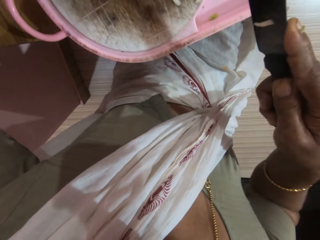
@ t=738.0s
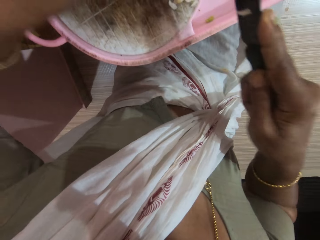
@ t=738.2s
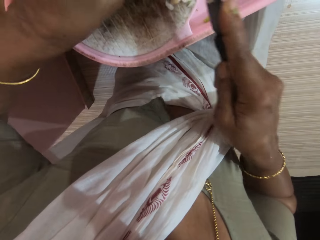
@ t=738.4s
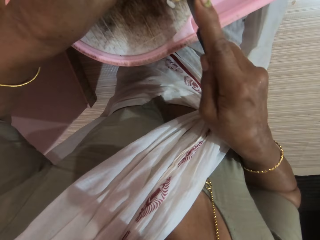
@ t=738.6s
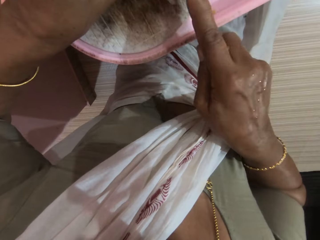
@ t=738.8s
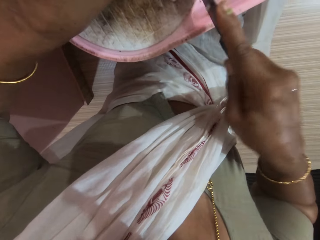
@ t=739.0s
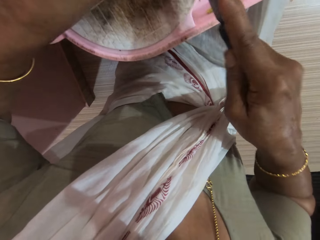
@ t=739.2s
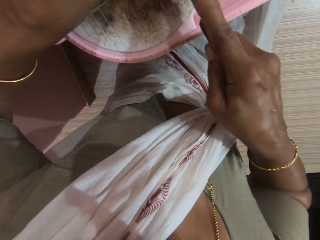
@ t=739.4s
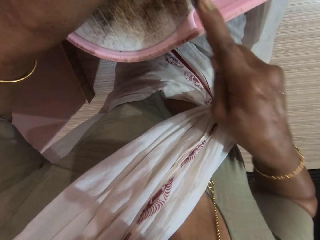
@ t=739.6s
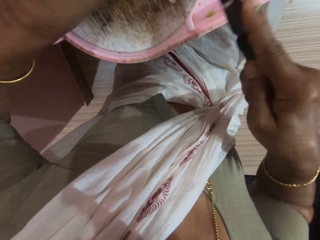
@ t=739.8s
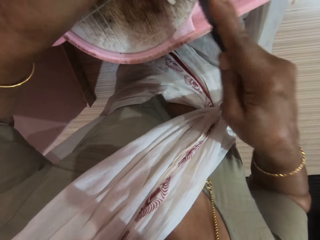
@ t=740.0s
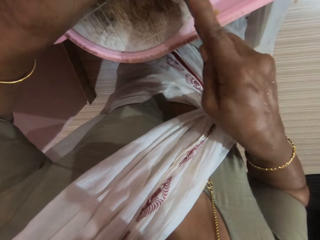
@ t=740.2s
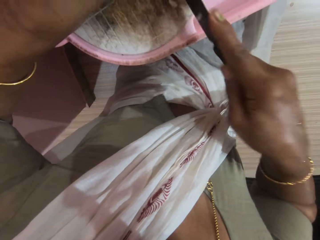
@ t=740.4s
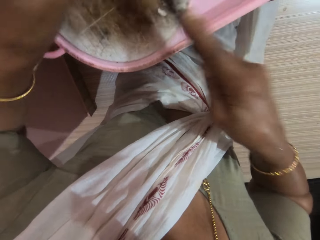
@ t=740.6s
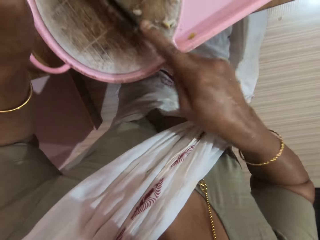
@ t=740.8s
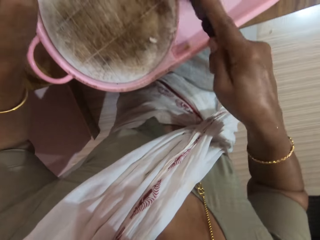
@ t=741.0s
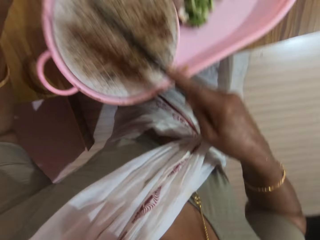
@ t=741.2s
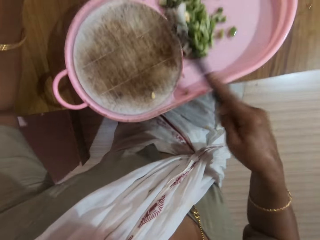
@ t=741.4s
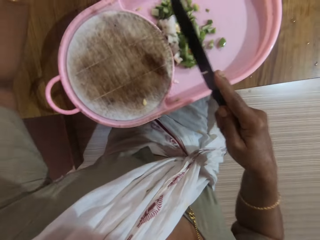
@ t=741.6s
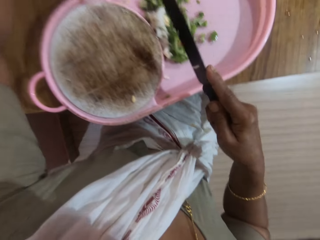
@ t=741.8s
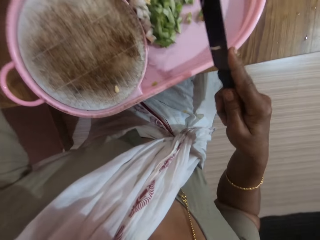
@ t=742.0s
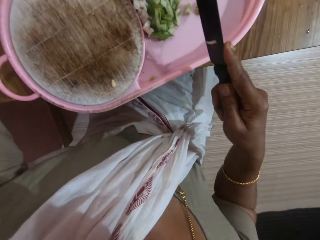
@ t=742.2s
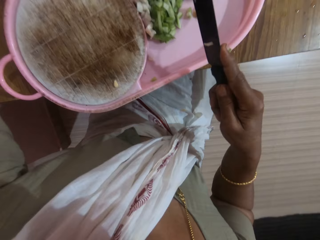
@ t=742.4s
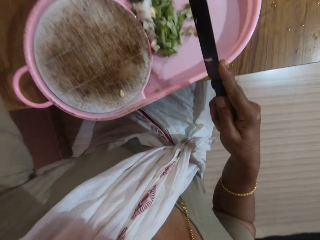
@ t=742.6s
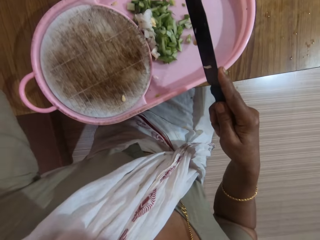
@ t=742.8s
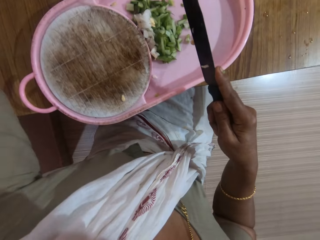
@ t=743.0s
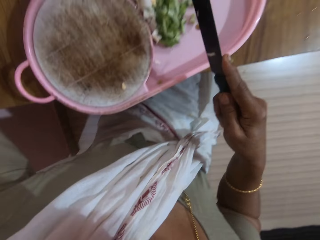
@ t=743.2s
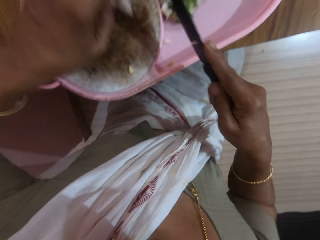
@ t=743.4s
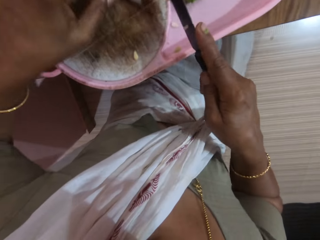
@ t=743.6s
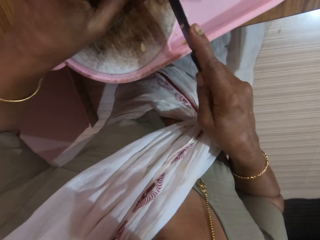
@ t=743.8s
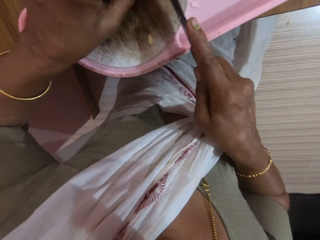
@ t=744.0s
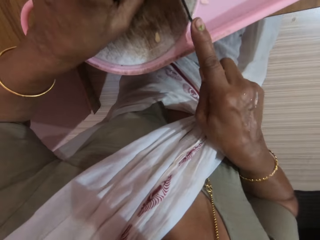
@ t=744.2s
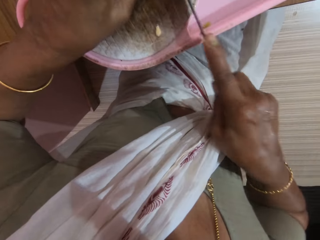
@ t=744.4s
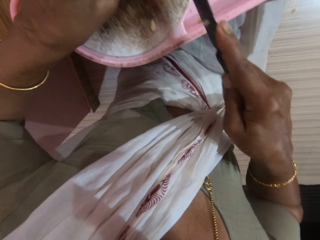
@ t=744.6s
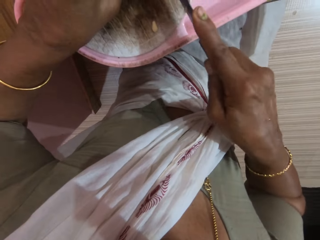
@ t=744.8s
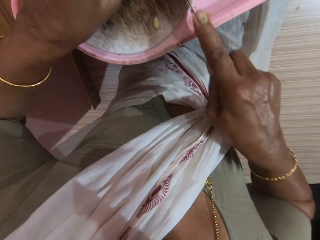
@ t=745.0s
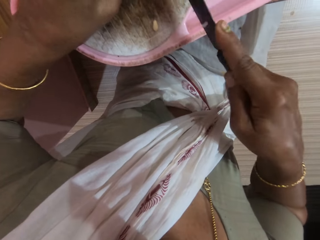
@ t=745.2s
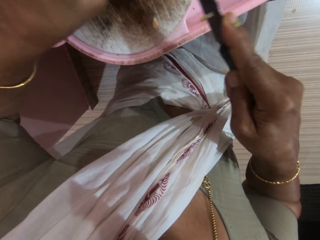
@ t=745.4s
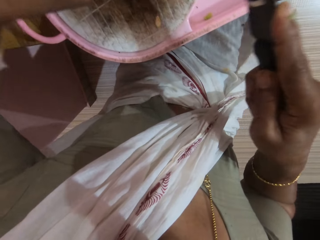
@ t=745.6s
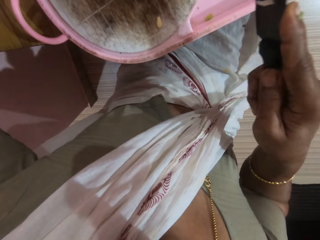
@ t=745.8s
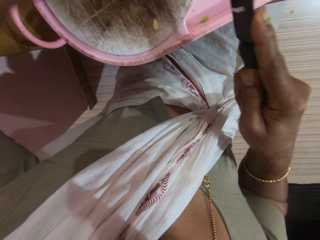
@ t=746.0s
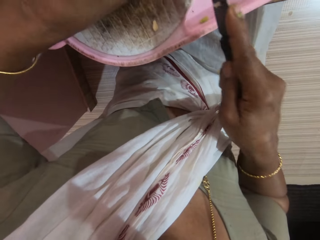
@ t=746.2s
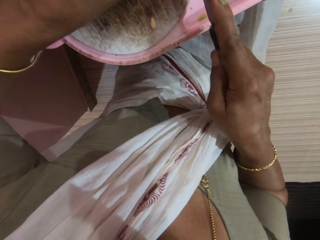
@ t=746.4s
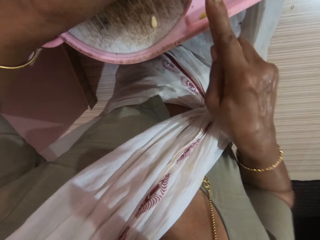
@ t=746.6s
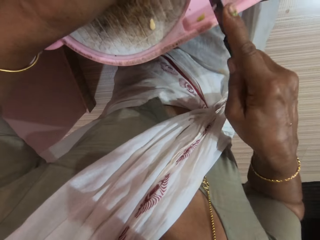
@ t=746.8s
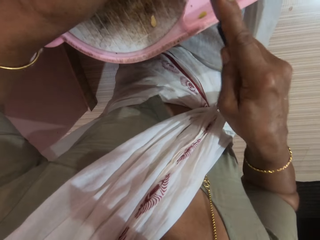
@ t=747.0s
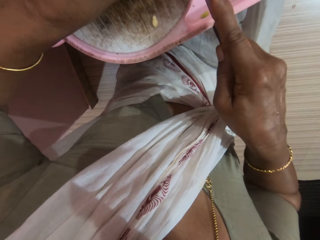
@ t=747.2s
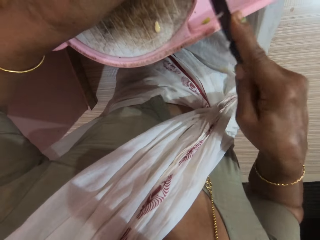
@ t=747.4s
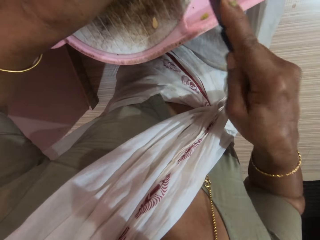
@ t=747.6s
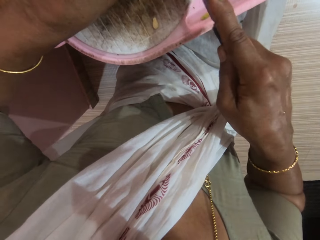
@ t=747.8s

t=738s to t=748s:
The camera wearer pushes the cucumbers on the chopping board with the knife in her right hand. She scrapes the vegetables into the board plate. She picks the vegetables. She places the peeled cucumber on the chopping board with her left hand. She chops the vegetable on the chopping board.

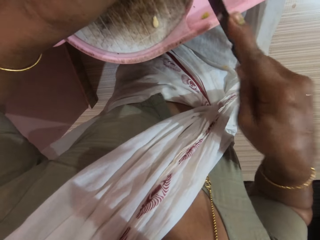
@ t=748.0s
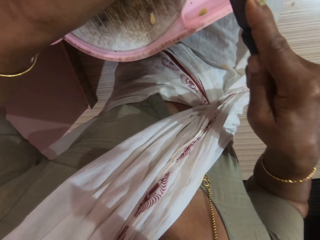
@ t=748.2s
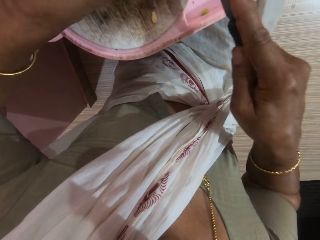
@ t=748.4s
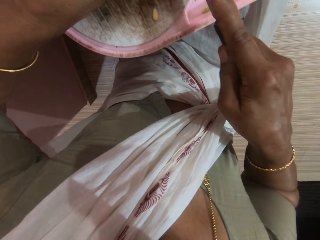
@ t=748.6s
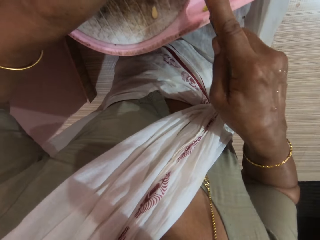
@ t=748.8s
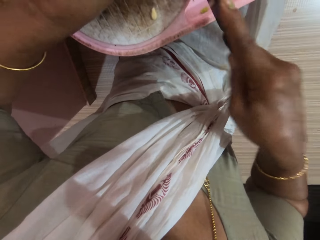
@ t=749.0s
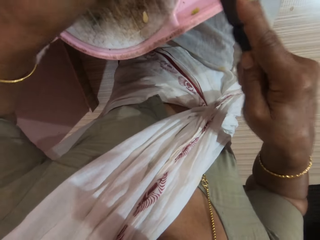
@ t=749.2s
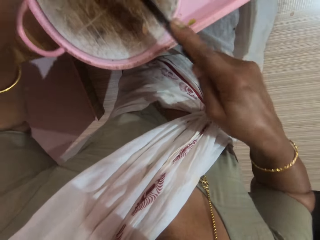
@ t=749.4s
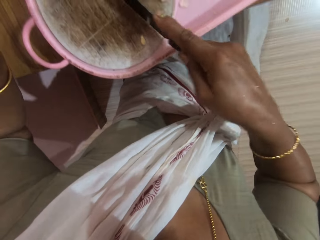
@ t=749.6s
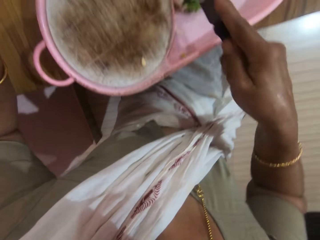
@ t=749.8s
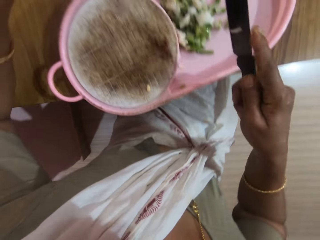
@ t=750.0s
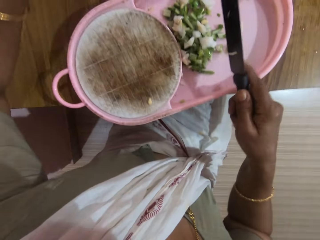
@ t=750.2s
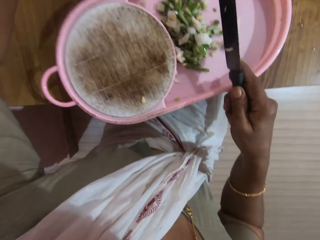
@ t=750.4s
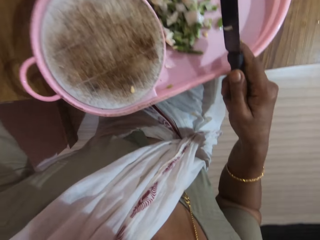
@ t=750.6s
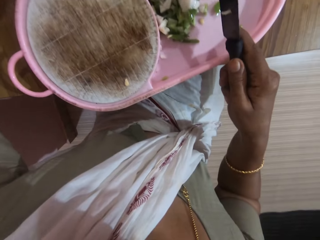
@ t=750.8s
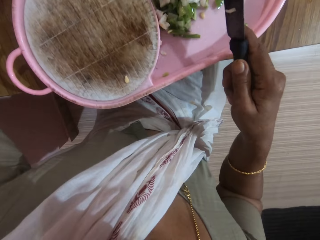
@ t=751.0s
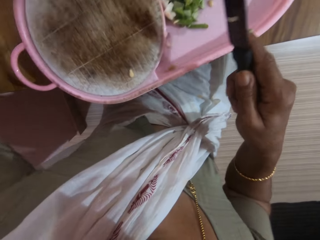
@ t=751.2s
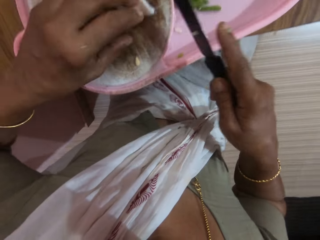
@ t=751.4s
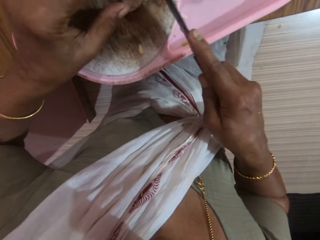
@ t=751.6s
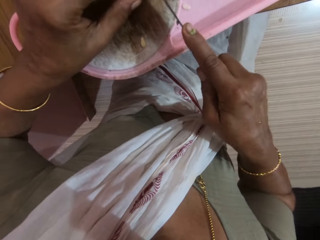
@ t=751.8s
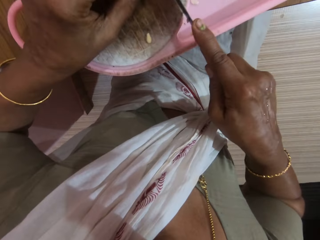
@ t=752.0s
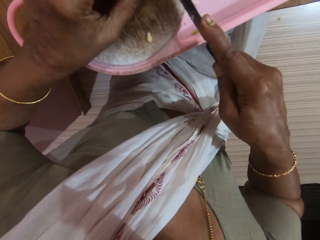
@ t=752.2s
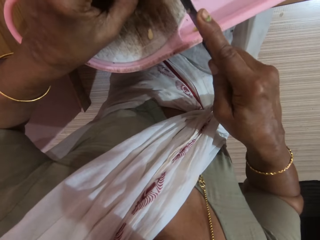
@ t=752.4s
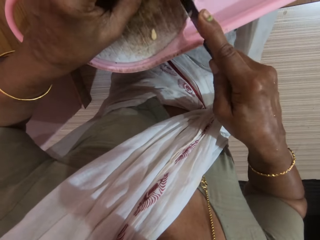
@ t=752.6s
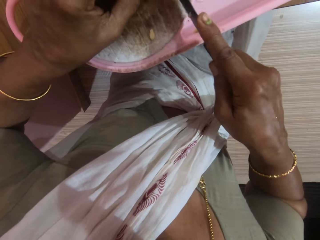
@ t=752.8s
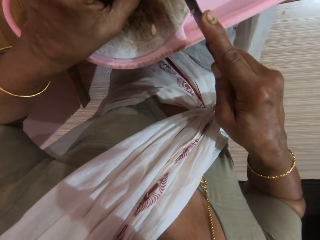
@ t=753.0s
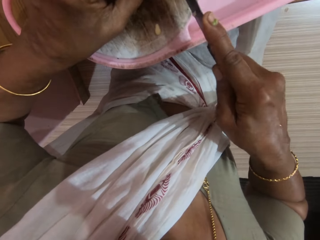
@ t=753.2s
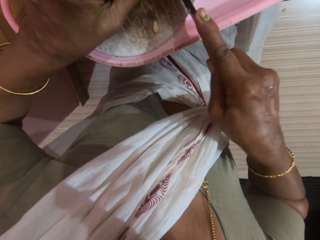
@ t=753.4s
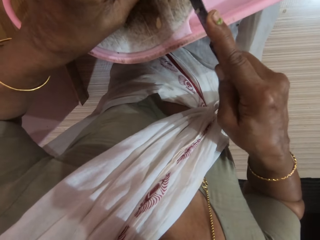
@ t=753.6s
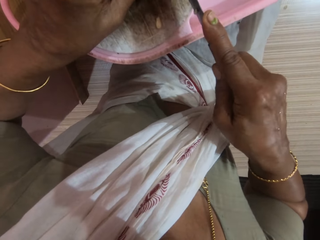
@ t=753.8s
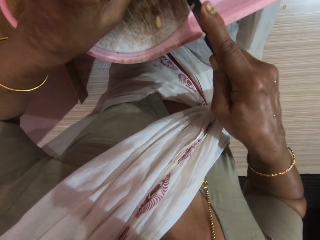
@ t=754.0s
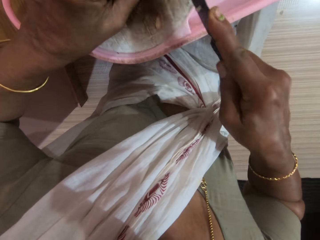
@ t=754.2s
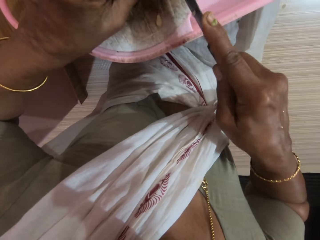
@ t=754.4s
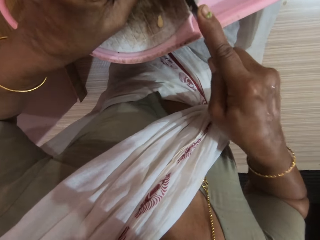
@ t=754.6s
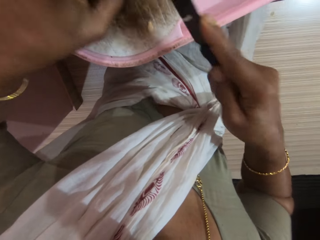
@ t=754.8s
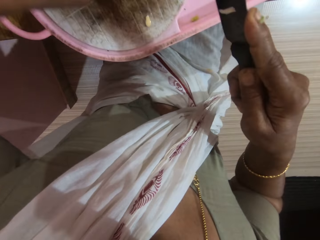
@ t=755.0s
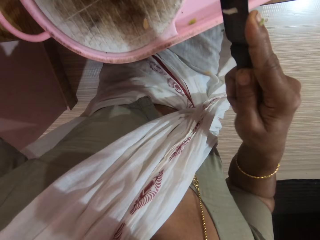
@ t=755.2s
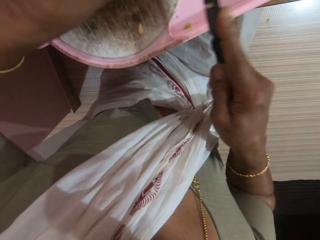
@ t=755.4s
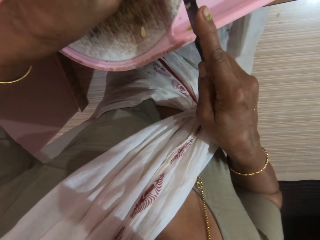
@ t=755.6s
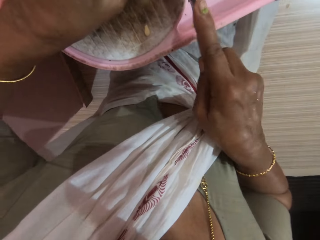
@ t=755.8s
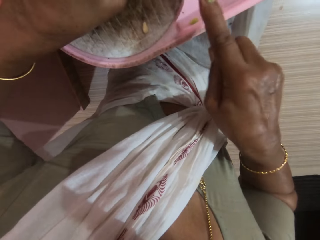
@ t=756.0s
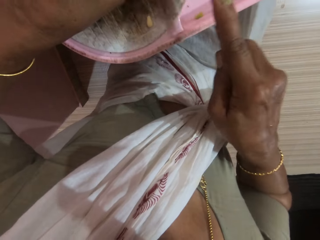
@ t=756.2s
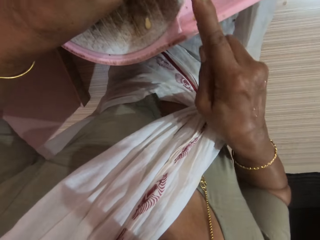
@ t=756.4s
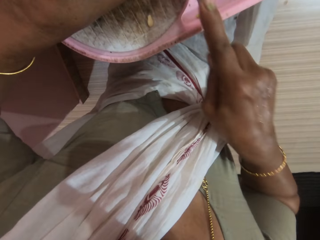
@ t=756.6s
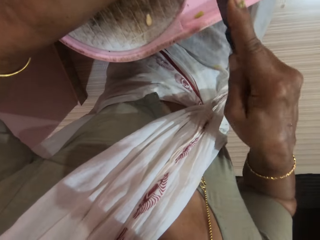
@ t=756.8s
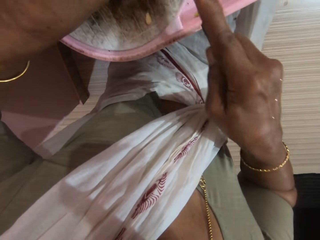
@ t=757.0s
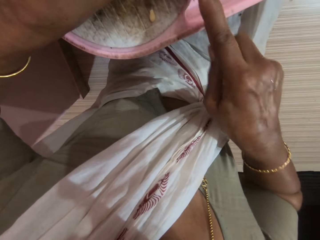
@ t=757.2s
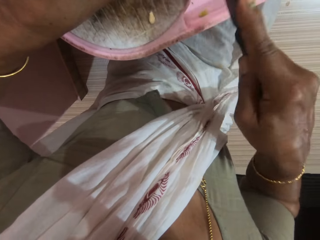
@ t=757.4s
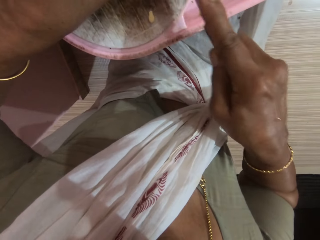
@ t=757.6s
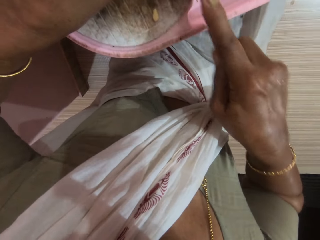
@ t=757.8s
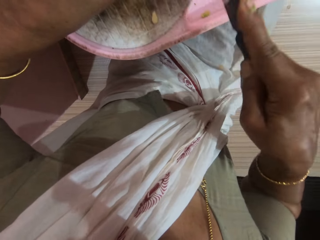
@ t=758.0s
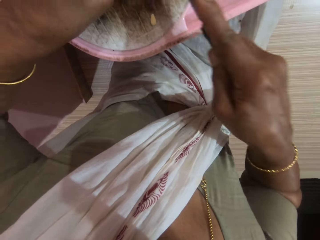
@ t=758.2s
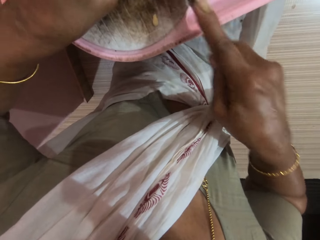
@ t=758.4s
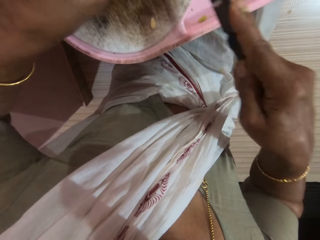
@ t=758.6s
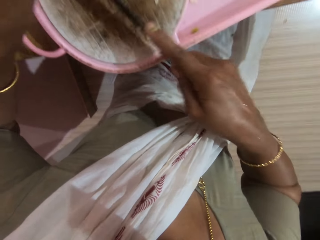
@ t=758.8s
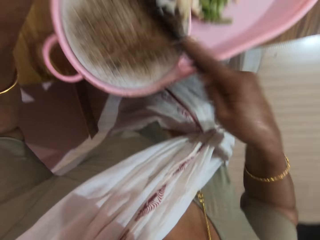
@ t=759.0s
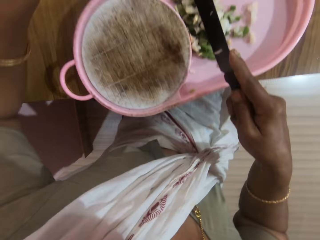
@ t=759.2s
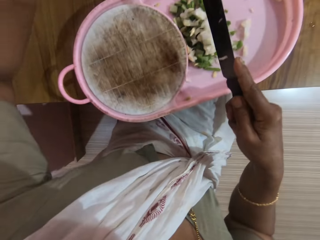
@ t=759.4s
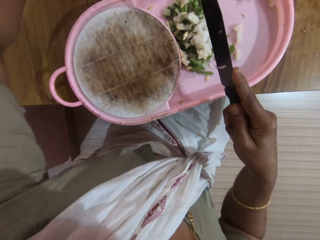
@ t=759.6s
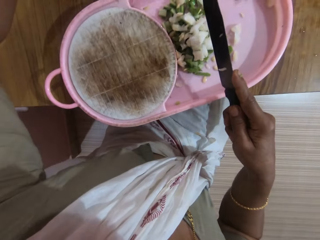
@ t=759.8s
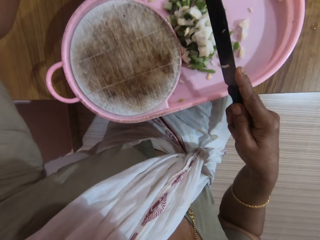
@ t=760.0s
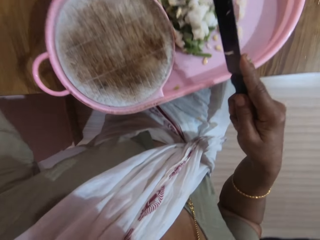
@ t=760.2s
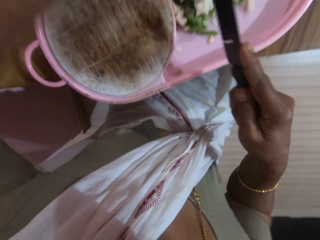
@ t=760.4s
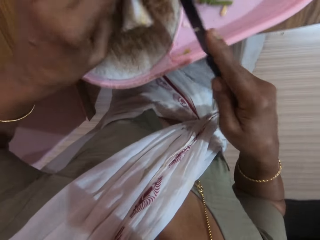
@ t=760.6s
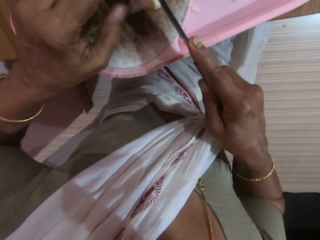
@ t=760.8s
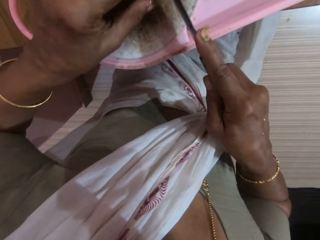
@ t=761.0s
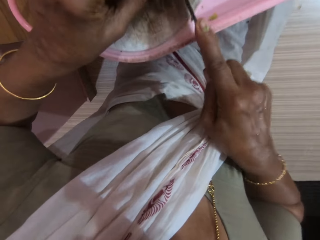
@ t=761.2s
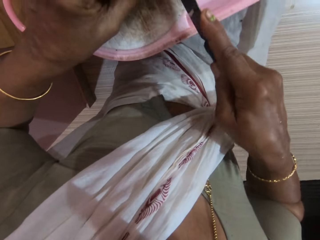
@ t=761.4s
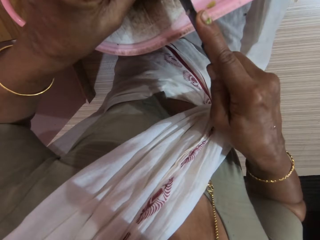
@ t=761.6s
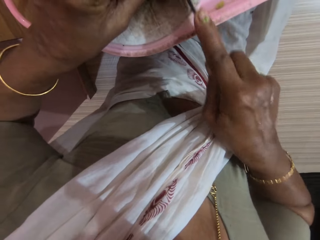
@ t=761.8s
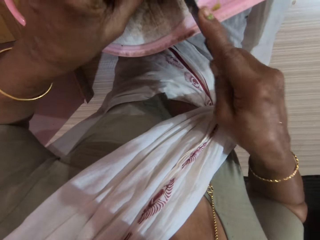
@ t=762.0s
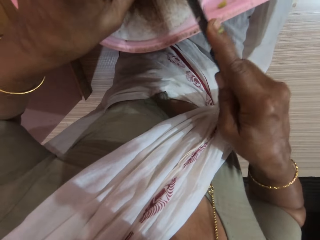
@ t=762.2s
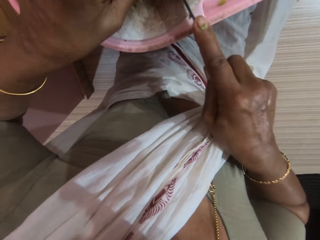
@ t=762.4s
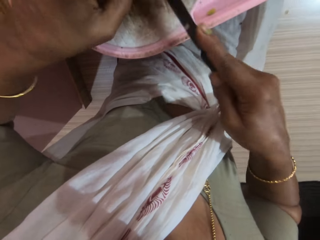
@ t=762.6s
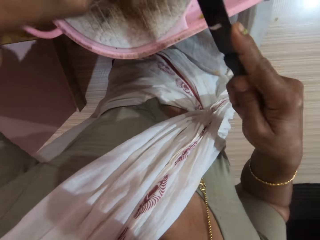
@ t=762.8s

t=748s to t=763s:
The camera wearer pushes the cucumbers on the chopping board with the knife in her right hand. She scrapes the vegetables into the board plate. She picks the vegetables. She places the peeled cucumber on the chopping board with her left hand. She chops the vegetable on the chopping board. She pushes the cucumbers on the chopping board with the knife in her right hand. She scrapes the vegetables into the board plate. She picks the vegetables. She places the peeled cucumber on the chopping board with her left hand. She chops the vegetable on the chopping board.
